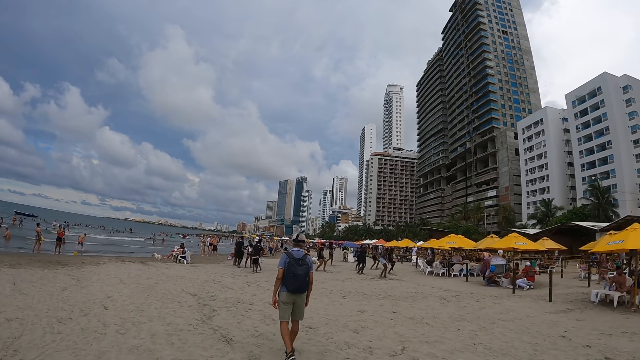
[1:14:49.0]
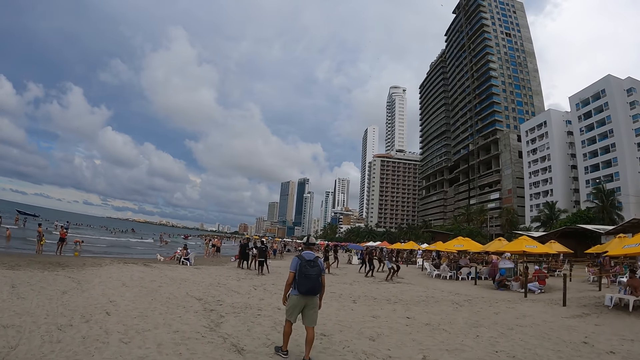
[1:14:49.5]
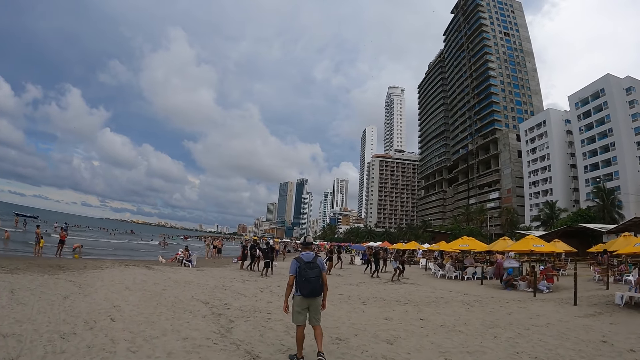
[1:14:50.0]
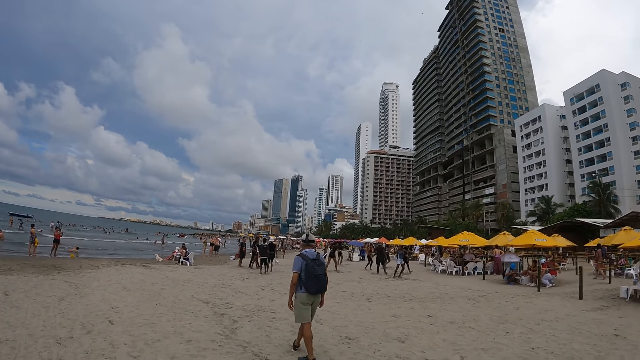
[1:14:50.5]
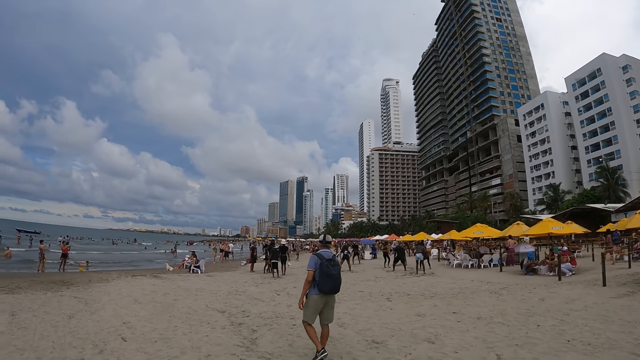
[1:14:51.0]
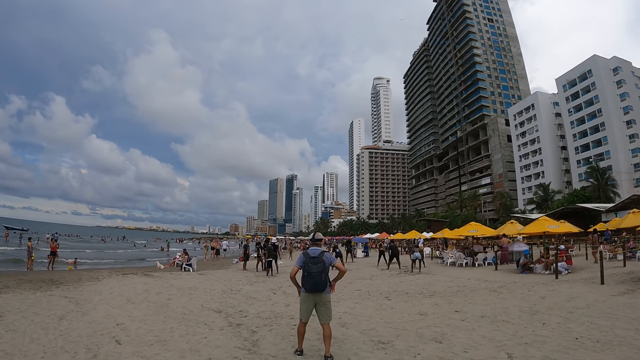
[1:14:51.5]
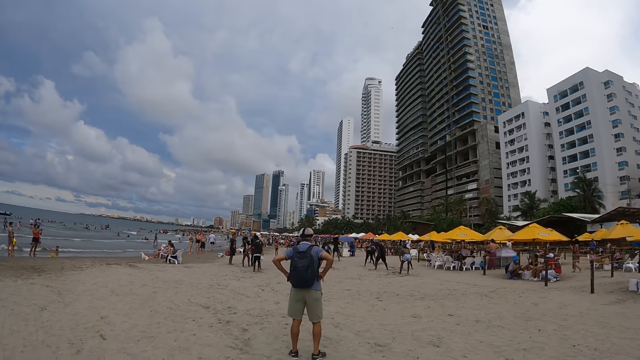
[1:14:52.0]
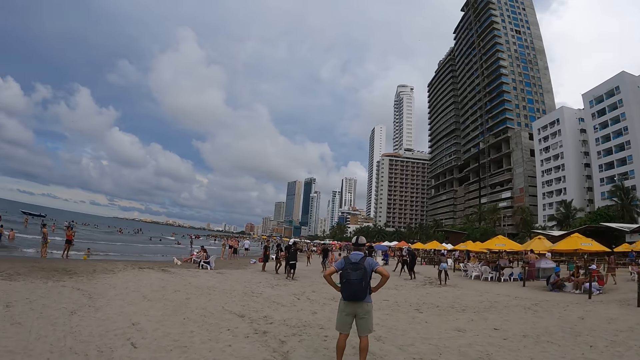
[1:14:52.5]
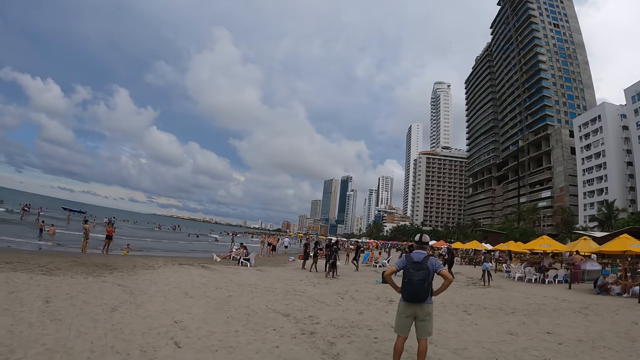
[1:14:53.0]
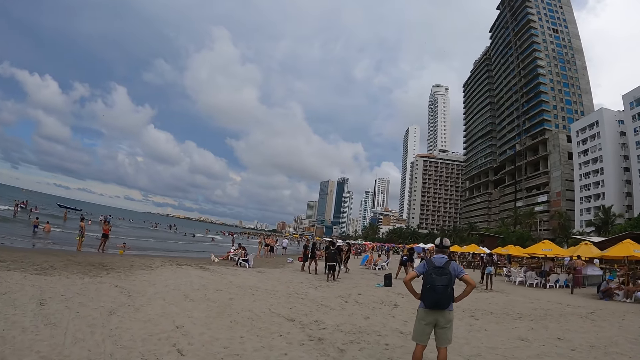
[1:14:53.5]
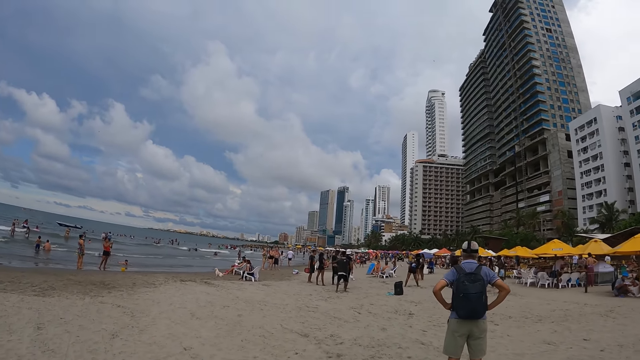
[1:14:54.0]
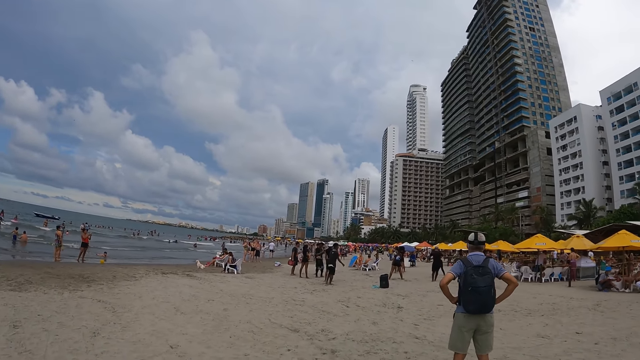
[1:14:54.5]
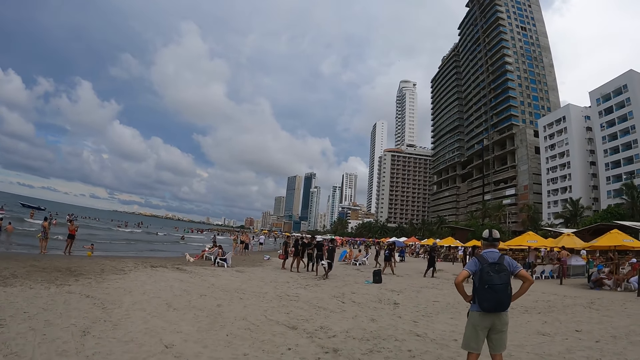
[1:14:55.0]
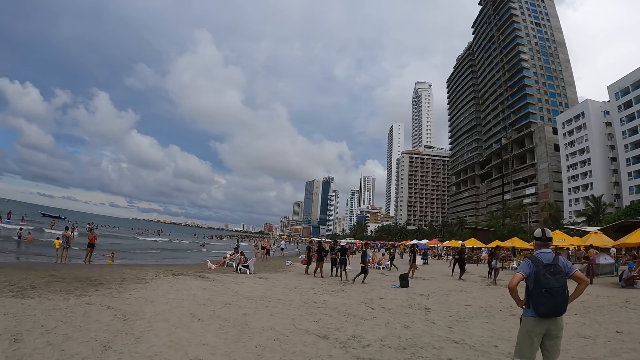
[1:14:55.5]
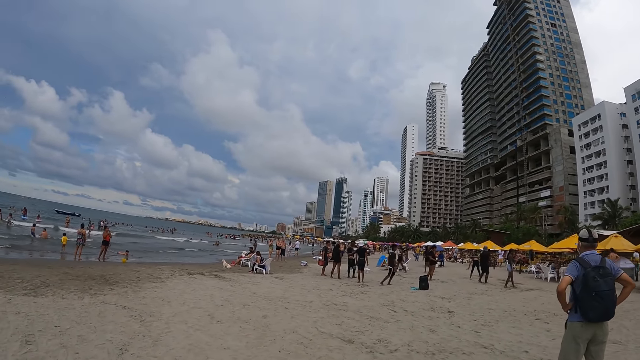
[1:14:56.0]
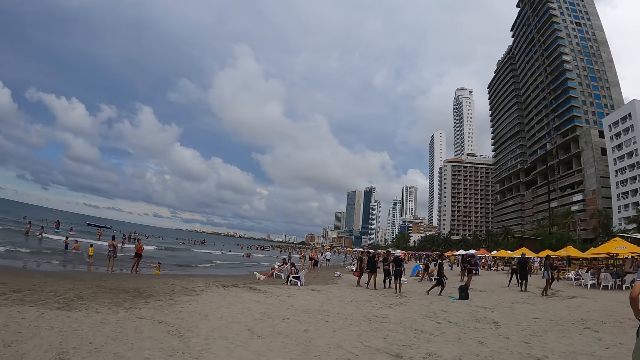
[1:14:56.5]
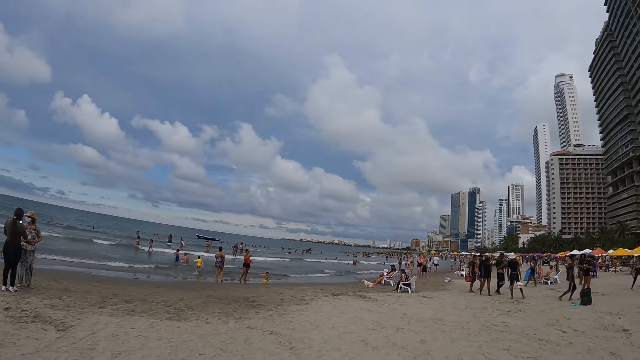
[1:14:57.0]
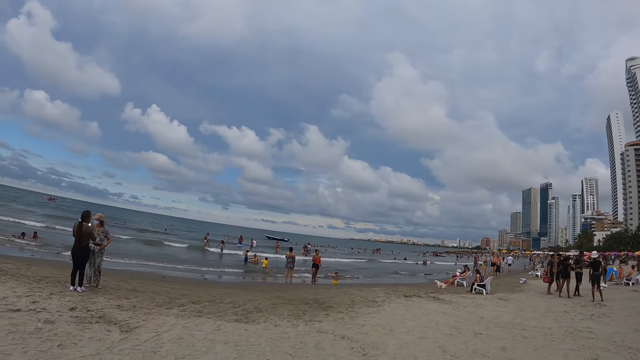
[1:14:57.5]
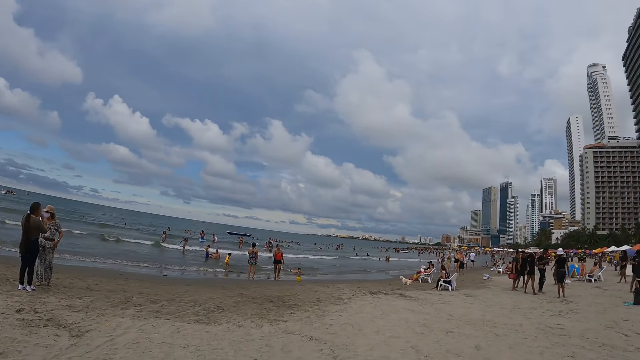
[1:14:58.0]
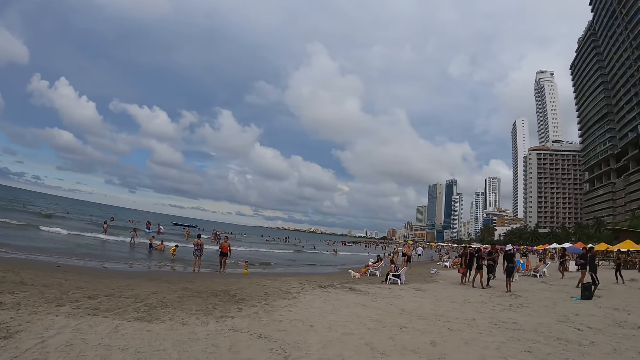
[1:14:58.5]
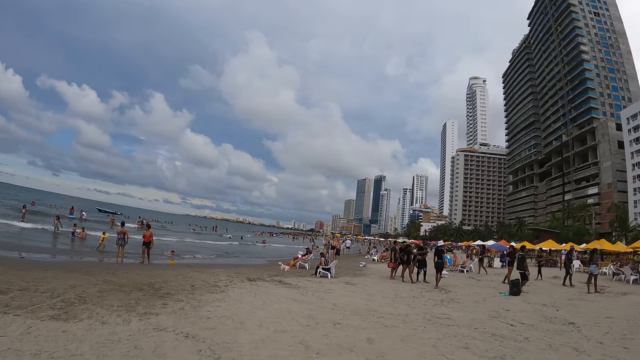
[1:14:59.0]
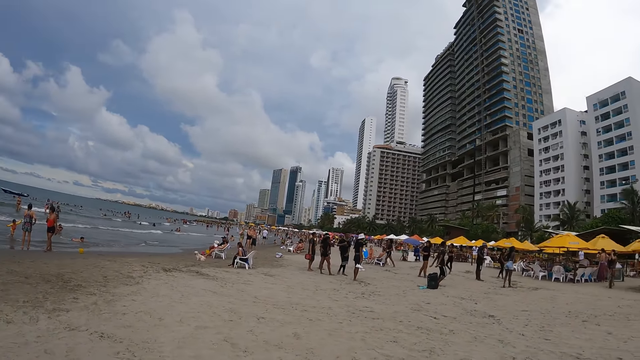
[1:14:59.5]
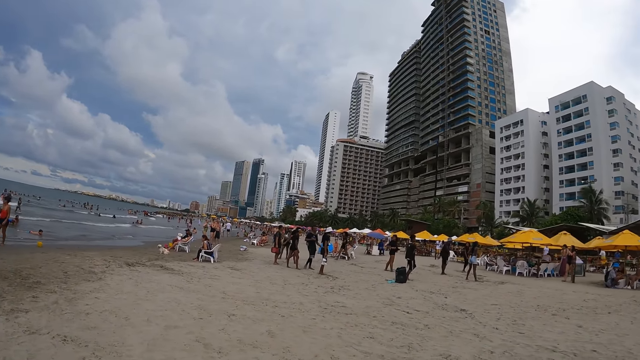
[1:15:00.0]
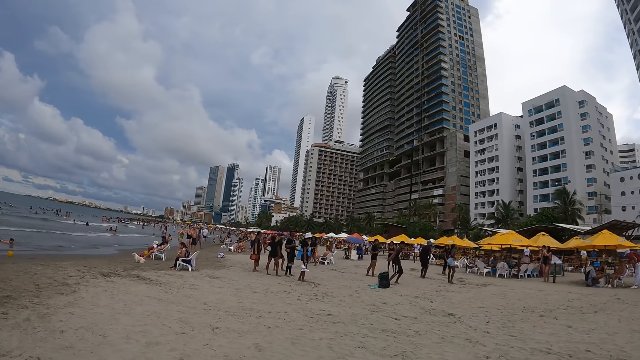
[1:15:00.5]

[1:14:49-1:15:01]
The camera wearer looks at dancers. A man holds his waist. The camera wearer looks at the man. They look at the beach shore. They look around. They walk towards the beach shore.

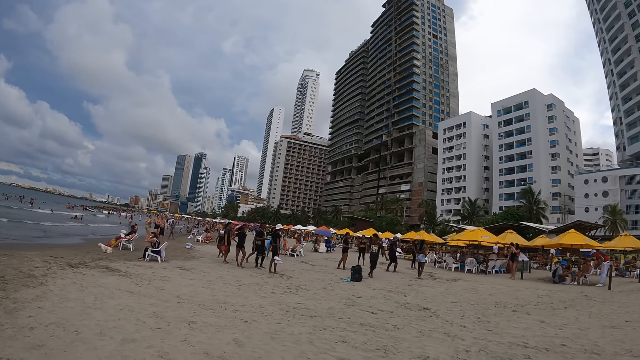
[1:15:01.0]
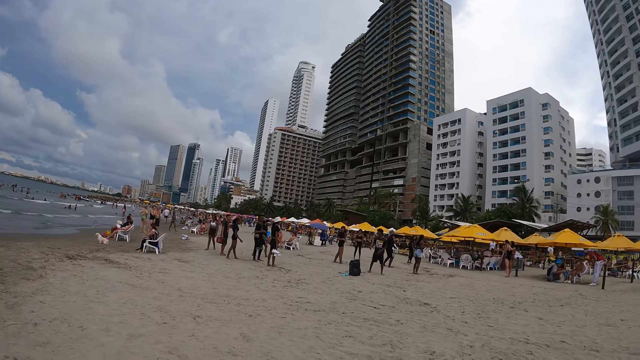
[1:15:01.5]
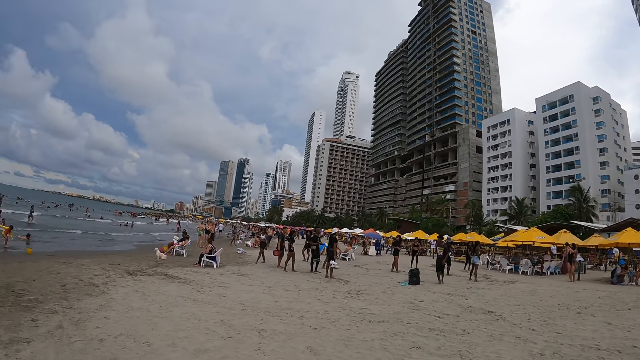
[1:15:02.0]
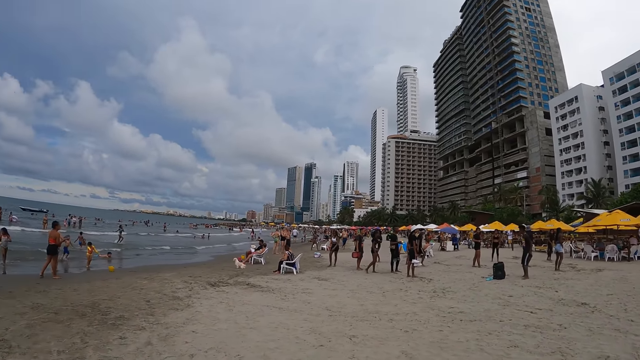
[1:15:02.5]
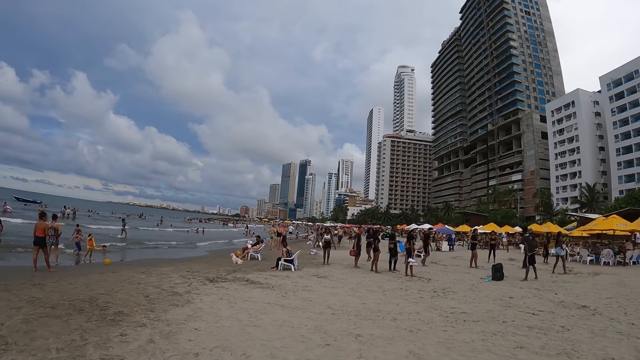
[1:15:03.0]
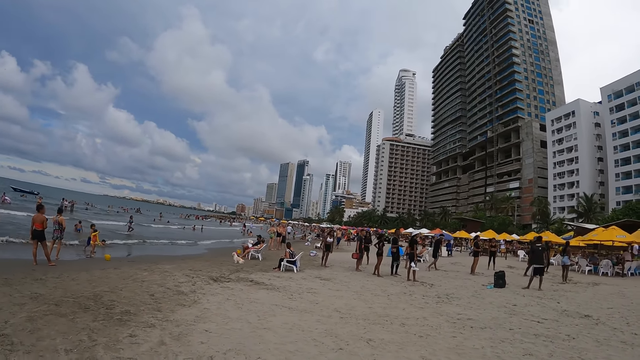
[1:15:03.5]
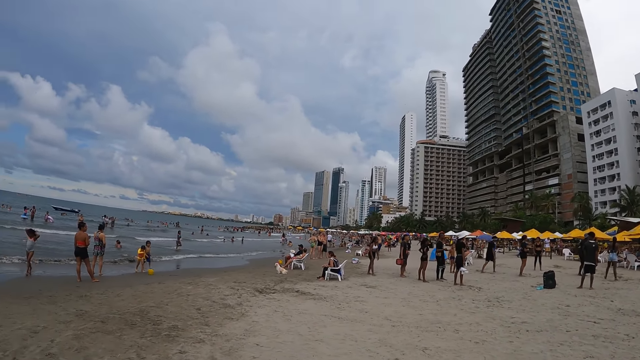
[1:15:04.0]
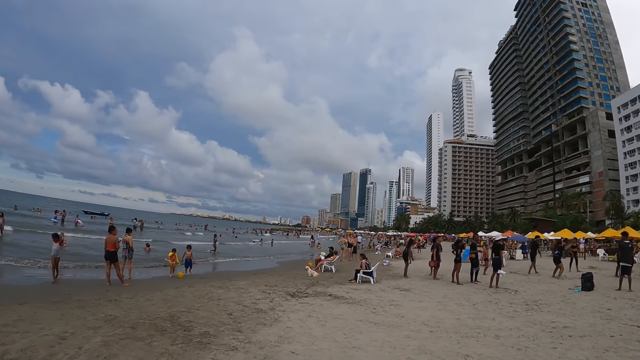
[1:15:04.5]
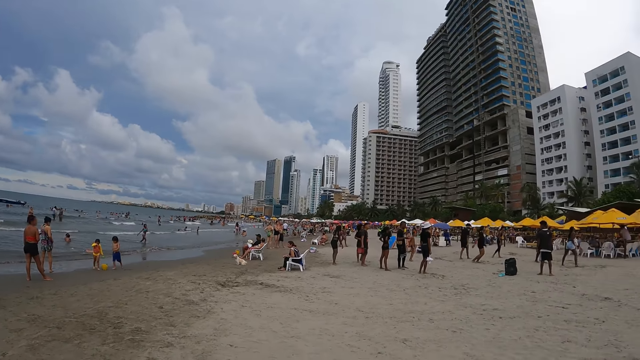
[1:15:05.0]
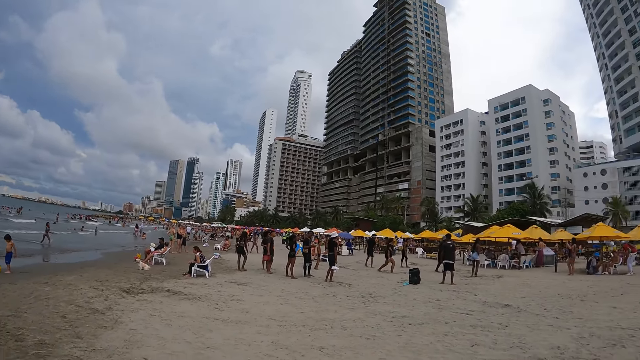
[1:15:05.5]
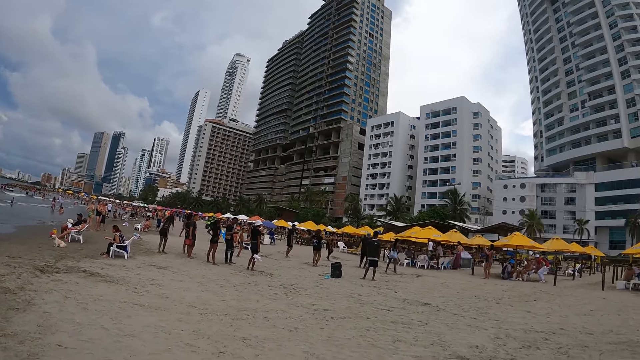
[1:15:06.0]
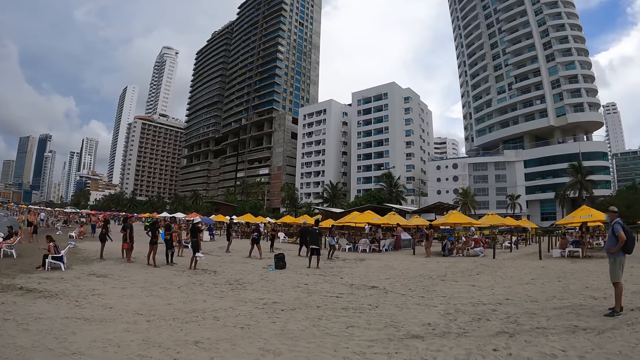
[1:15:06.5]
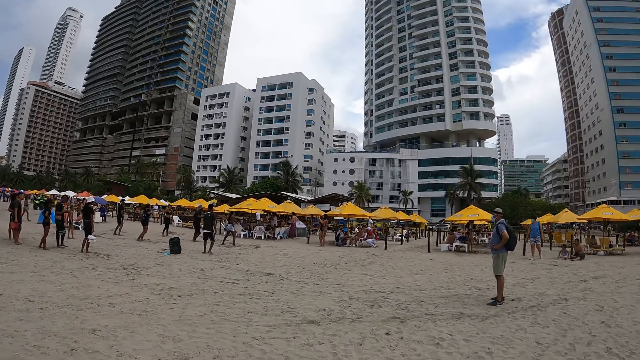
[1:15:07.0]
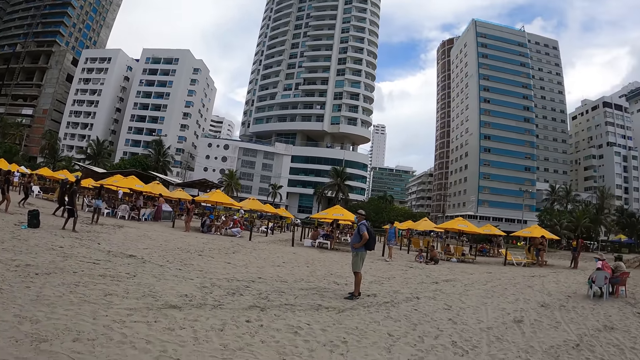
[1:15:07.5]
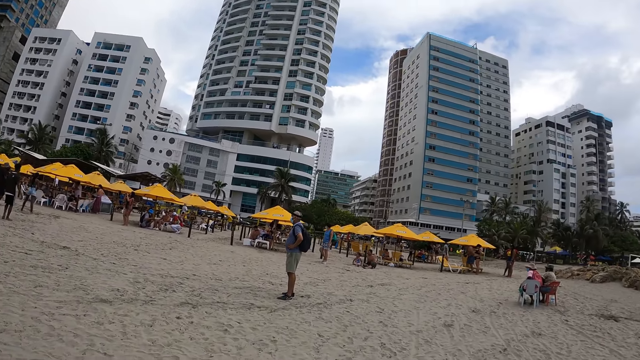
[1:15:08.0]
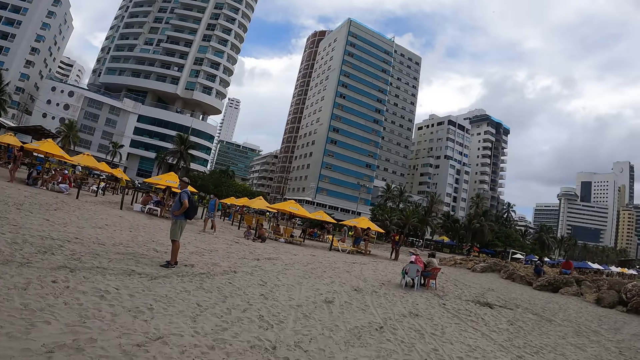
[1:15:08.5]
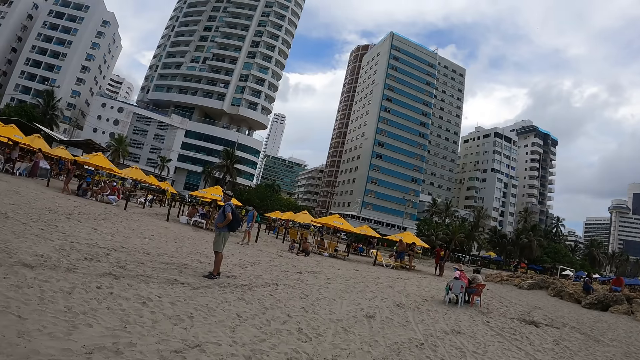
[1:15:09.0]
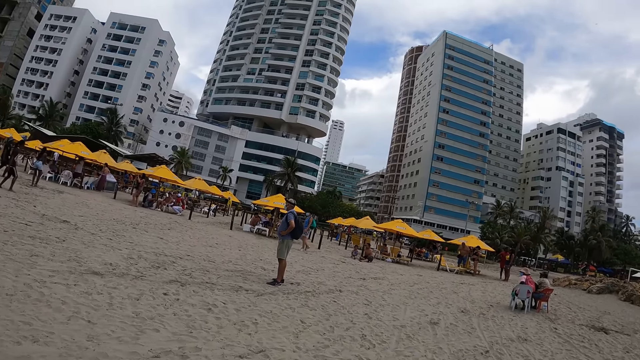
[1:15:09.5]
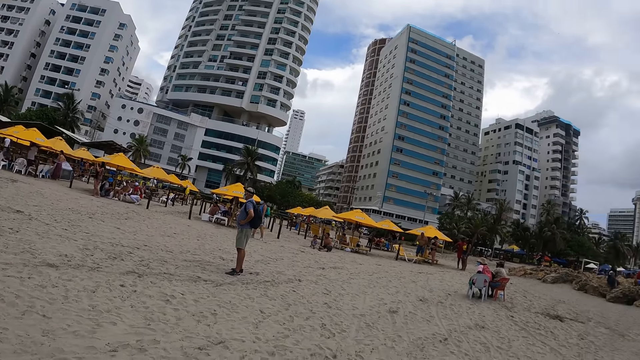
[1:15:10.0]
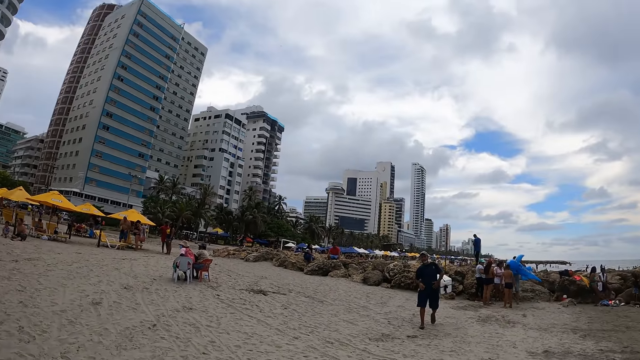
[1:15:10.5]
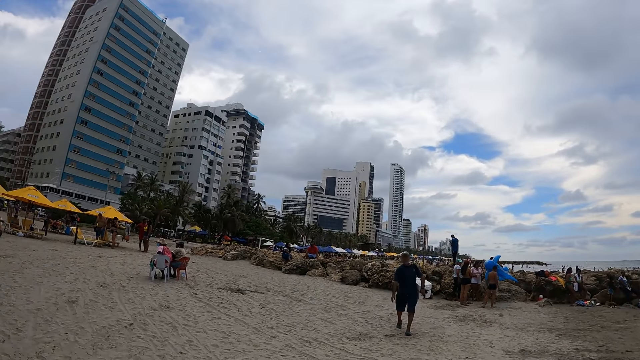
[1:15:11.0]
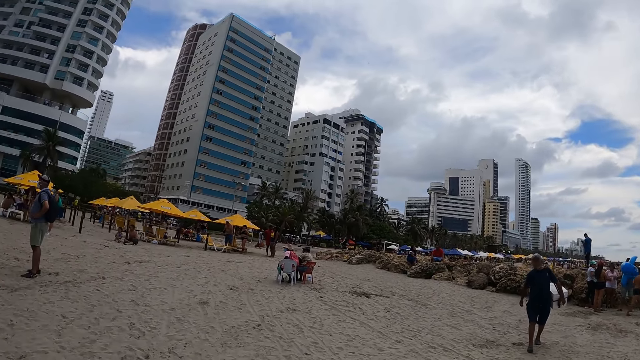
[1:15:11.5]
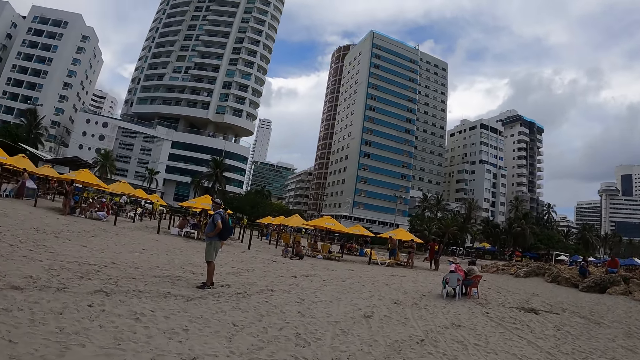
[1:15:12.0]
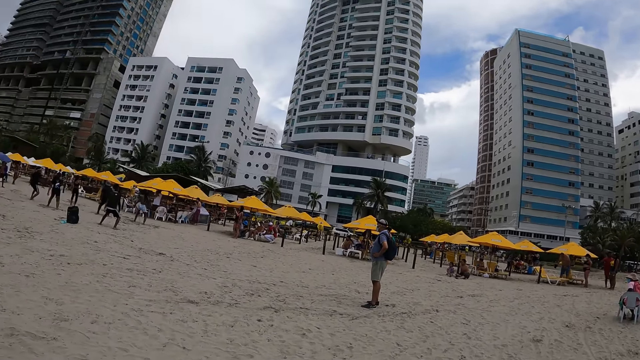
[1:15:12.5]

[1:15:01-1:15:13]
The camera wearer looks at dancers. They look at a man. They look around. They look at a sandy area.
